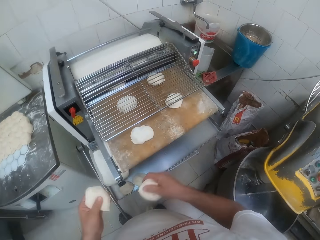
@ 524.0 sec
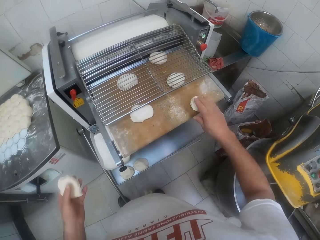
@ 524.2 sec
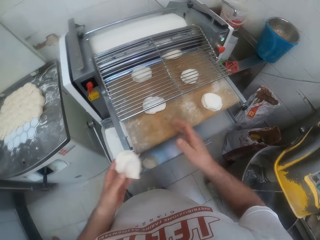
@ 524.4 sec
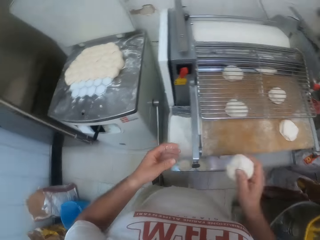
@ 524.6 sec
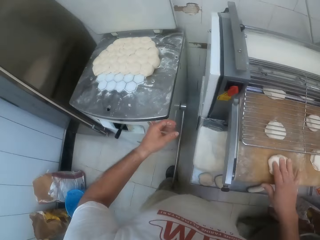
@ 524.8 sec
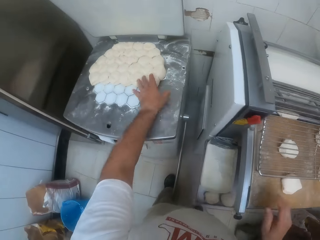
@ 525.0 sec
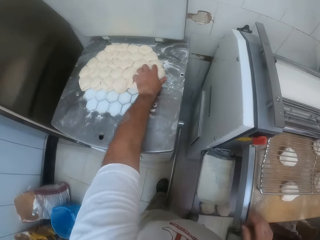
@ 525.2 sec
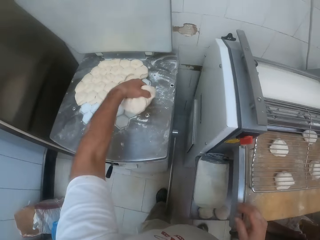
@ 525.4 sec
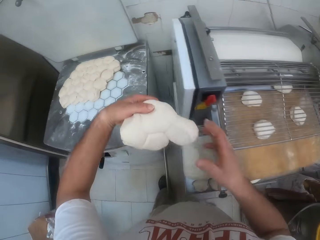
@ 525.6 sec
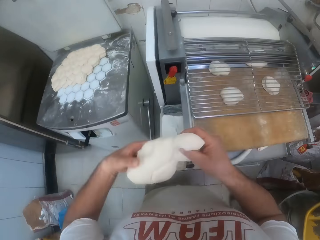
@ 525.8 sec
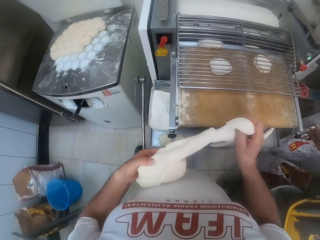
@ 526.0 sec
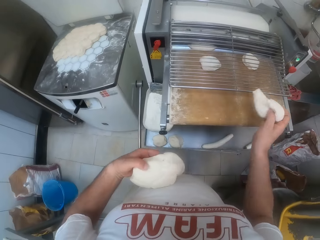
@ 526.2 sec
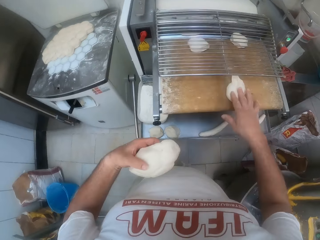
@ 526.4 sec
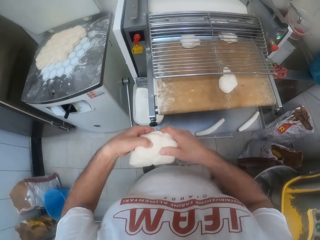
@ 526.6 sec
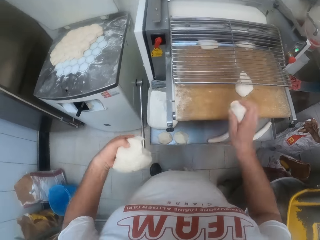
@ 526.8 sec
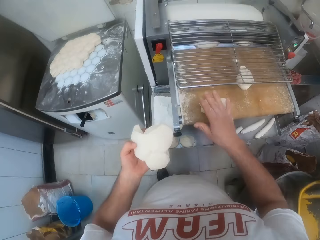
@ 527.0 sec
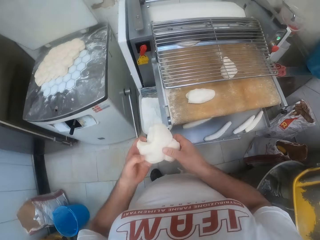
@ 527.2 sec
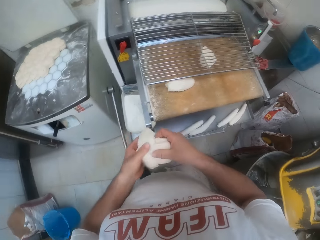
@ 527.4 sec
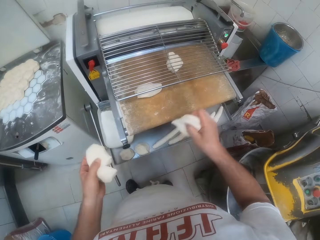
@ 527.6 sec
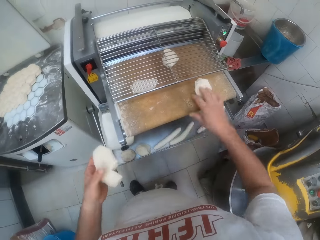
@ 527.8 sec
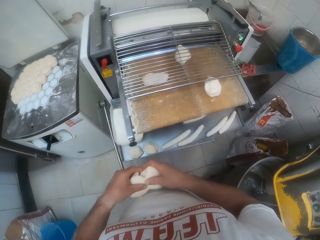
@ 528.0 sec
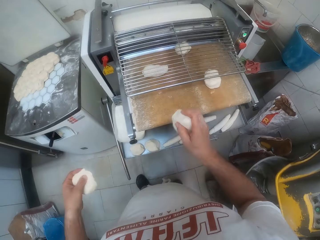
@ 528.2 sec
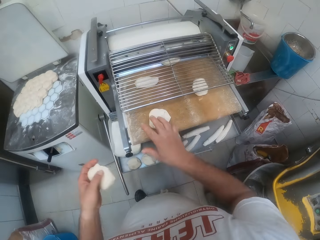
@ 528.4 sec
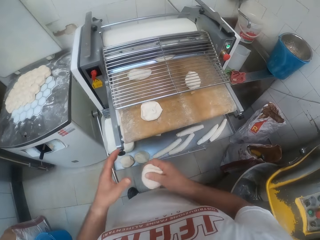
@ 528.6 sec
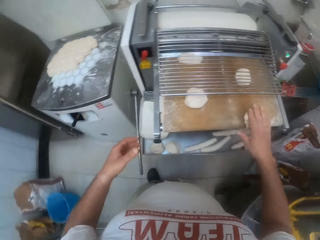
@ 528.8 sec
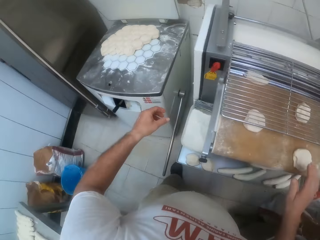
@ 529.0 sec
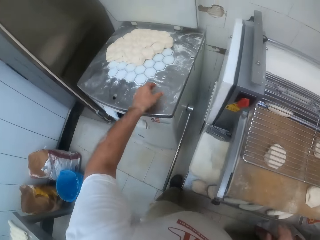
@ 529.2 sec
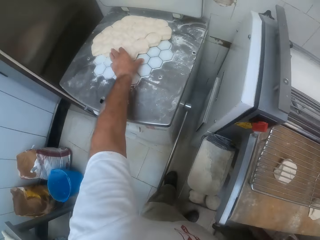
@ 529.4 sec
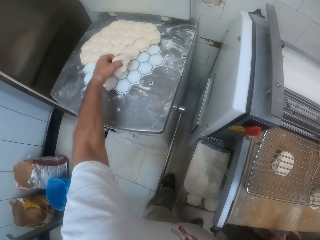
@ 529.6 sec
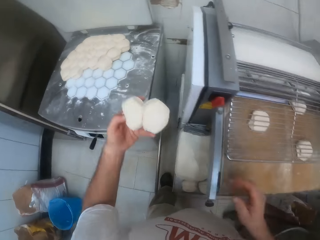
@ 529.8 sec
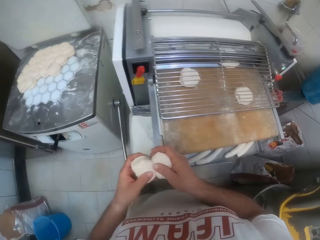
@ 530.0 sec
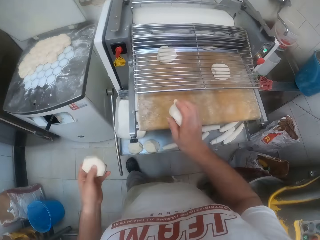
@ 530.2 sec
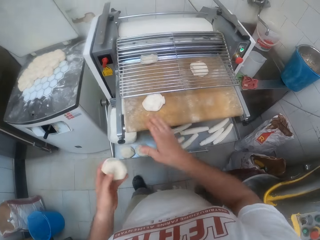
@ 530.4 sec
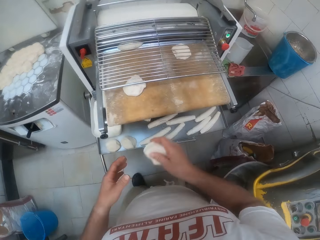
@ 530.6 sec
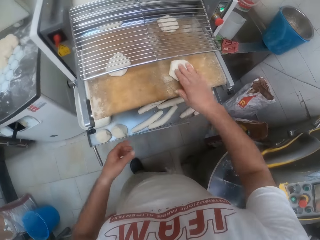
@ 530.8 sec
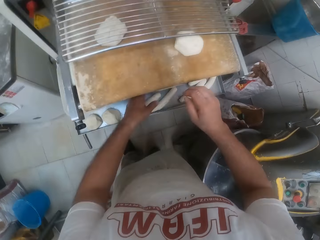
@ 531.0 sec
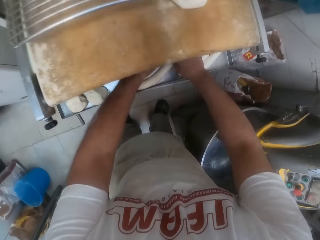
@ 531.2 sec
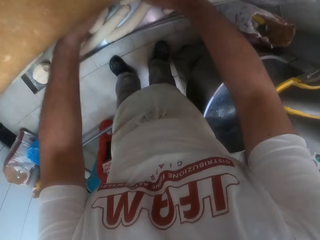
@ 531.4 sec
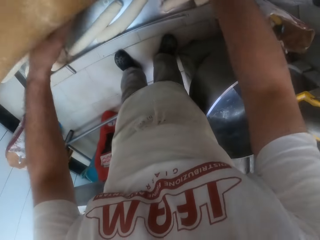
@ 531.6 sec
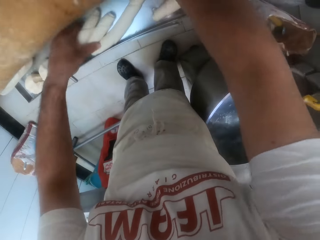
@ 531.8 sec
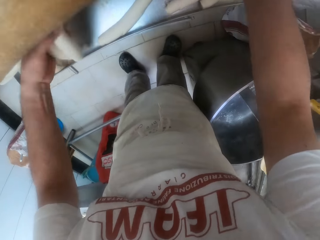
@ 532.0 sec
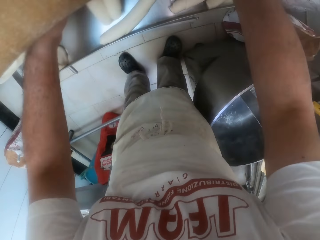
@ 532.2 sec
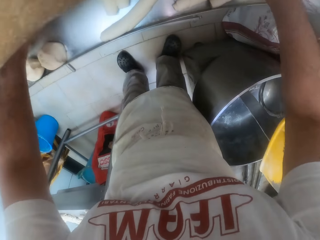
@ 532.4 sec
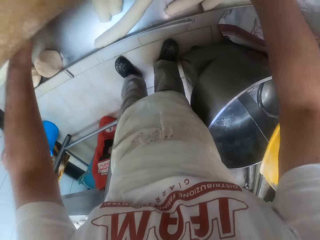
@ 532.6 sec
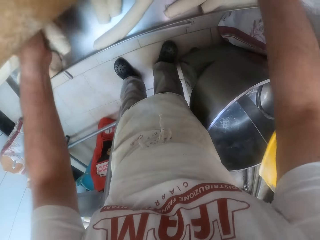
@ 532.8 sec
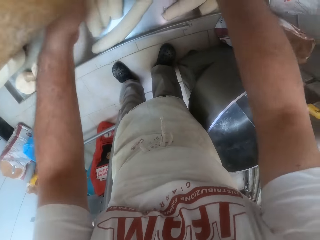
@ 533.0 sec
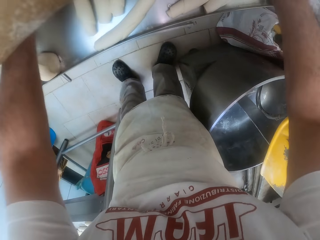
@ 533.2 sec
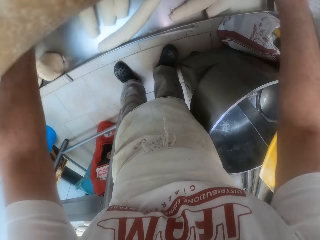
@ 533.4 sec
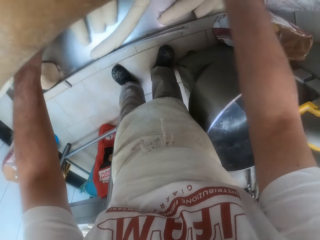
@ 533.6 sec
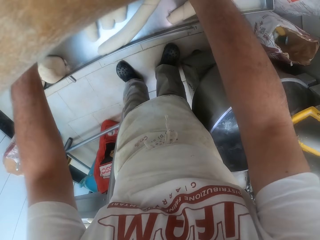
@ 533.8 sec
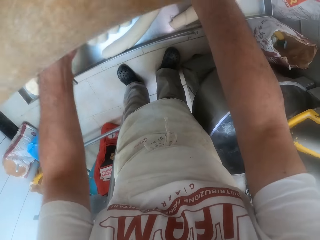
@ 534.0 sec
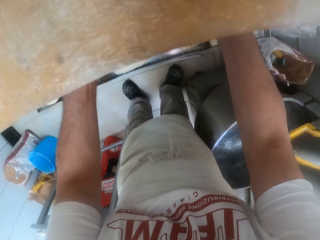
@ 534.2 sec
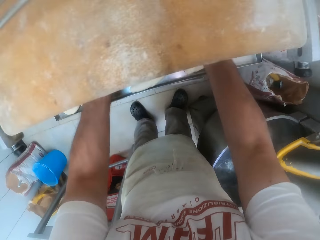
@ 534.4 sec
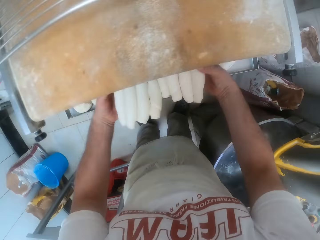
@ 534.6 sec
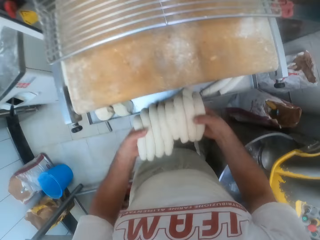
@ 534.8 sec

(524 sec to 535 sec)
The camera wearer packs dough from the dough divider with his left hand. He feeds the dough into the dough sheeter with his right hand. He drops the dough on a cutter. He packs dough from the dough divider with his left hand. He feeds the dough into the dough sheeter with his right hand. He drops the dough on the cutter. He packs pieces of rolled dough from the dough sheeter onto the upper table with both hands.

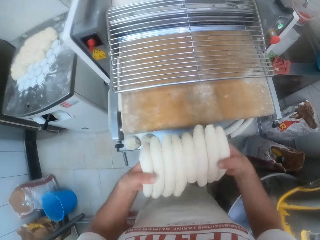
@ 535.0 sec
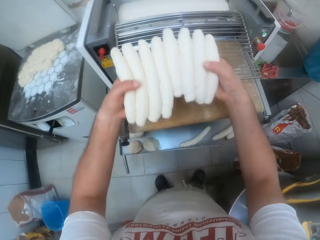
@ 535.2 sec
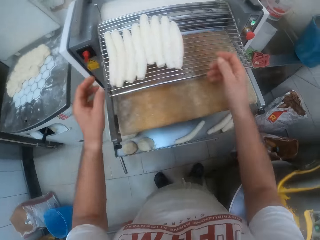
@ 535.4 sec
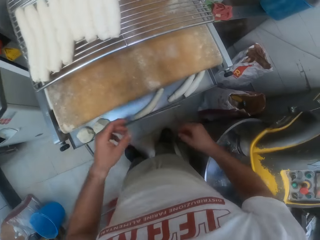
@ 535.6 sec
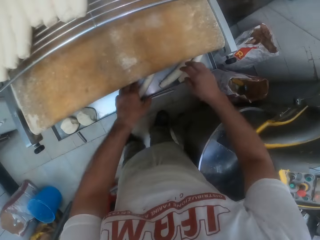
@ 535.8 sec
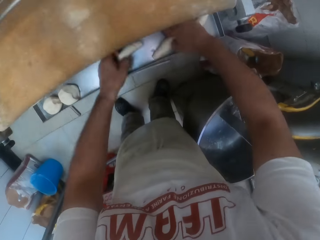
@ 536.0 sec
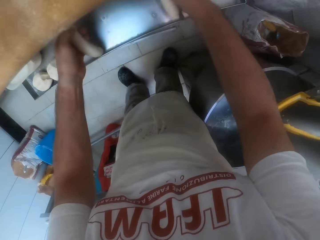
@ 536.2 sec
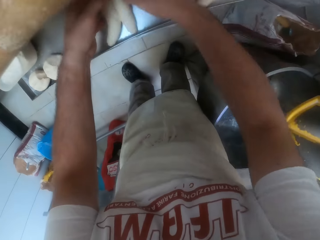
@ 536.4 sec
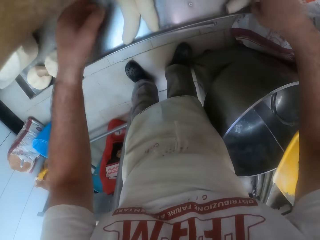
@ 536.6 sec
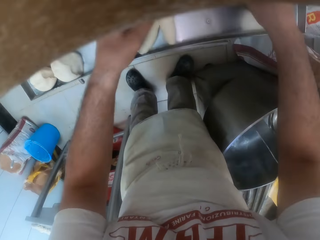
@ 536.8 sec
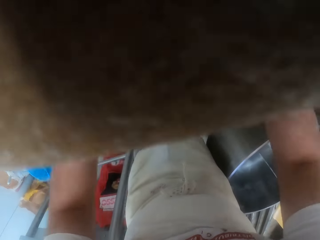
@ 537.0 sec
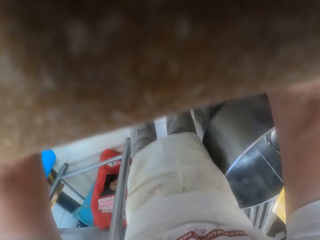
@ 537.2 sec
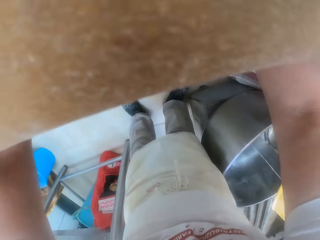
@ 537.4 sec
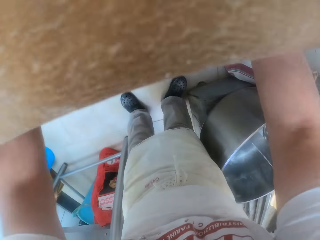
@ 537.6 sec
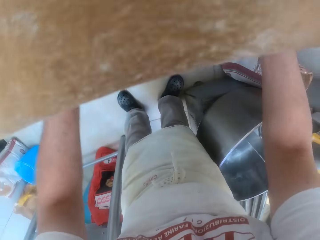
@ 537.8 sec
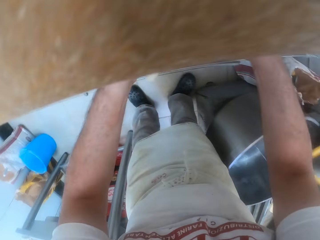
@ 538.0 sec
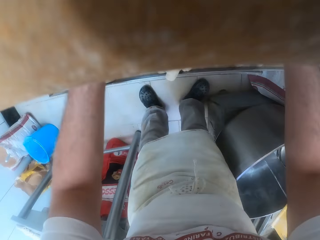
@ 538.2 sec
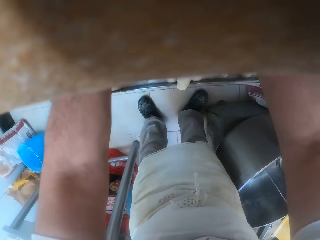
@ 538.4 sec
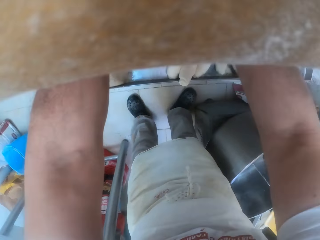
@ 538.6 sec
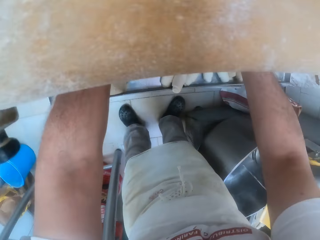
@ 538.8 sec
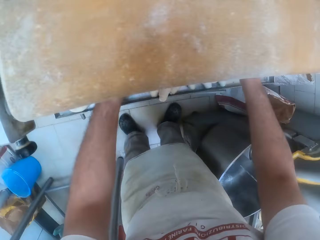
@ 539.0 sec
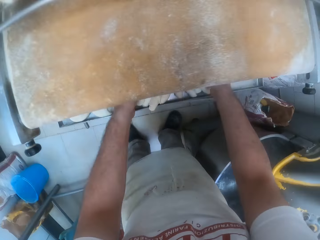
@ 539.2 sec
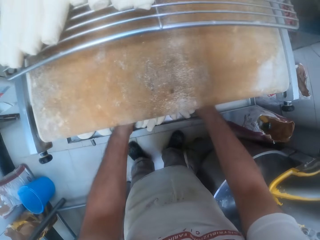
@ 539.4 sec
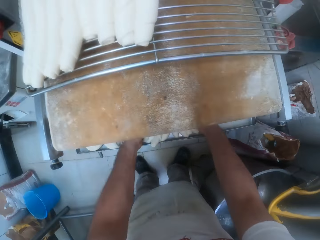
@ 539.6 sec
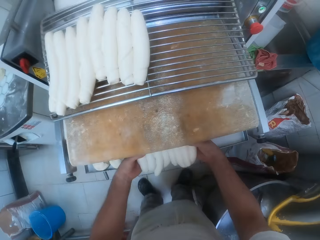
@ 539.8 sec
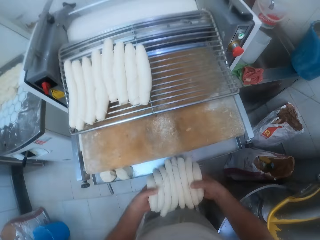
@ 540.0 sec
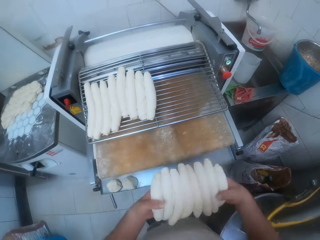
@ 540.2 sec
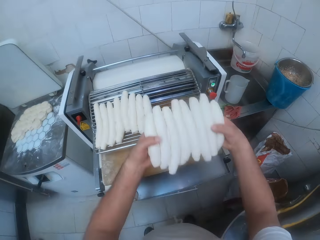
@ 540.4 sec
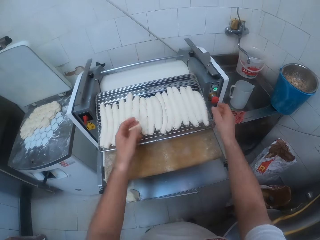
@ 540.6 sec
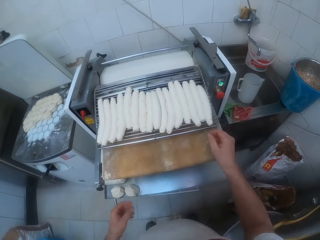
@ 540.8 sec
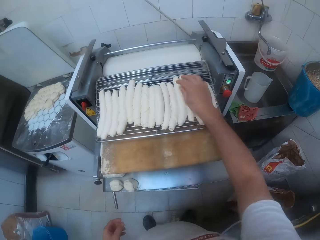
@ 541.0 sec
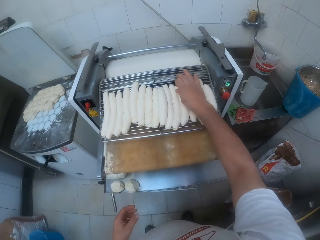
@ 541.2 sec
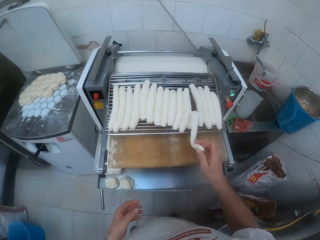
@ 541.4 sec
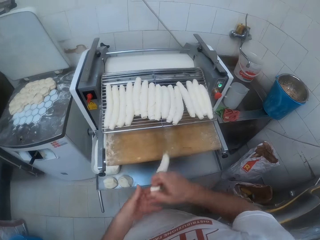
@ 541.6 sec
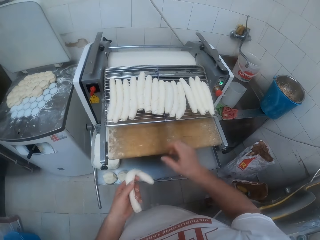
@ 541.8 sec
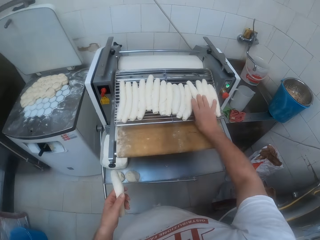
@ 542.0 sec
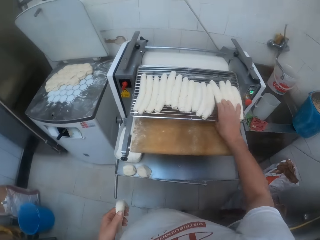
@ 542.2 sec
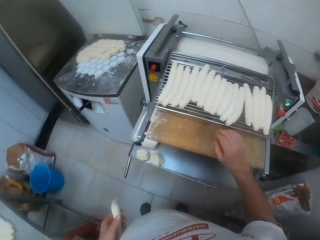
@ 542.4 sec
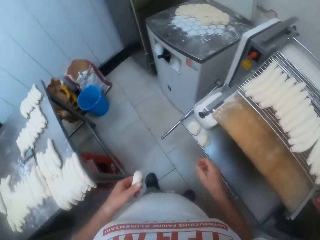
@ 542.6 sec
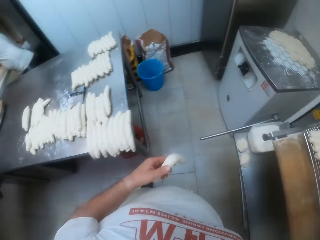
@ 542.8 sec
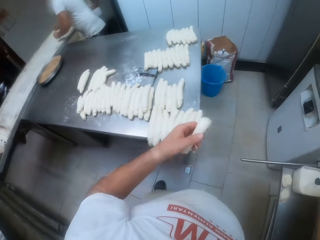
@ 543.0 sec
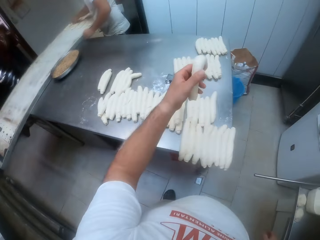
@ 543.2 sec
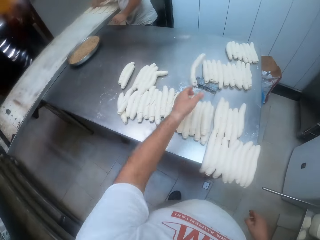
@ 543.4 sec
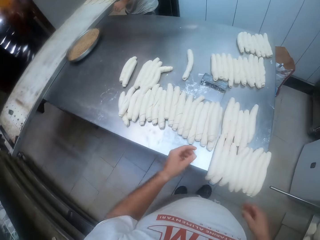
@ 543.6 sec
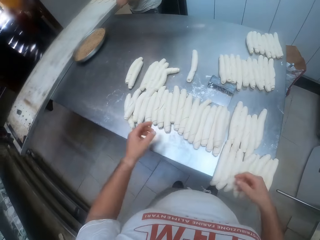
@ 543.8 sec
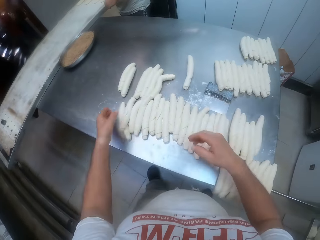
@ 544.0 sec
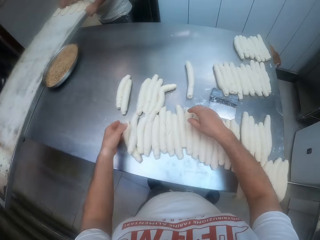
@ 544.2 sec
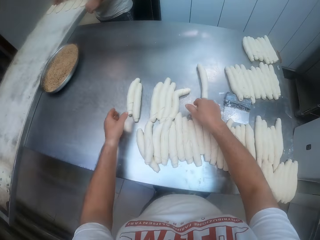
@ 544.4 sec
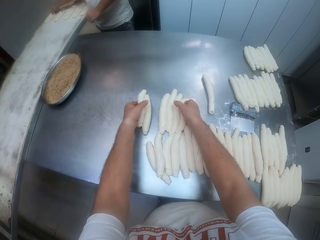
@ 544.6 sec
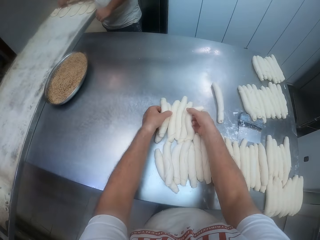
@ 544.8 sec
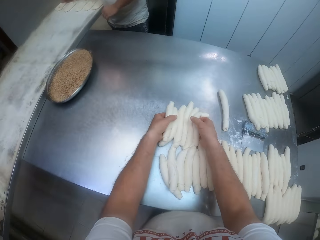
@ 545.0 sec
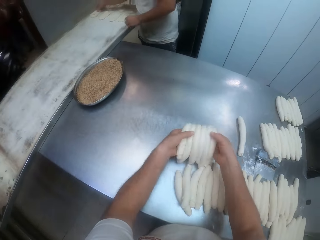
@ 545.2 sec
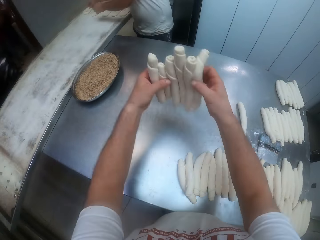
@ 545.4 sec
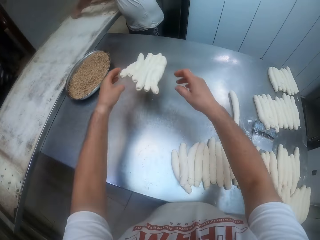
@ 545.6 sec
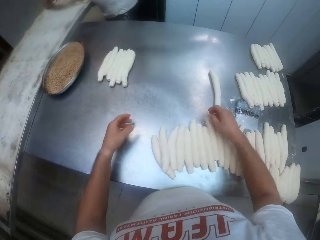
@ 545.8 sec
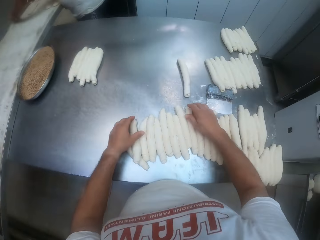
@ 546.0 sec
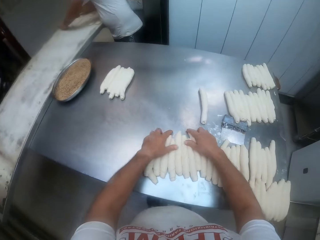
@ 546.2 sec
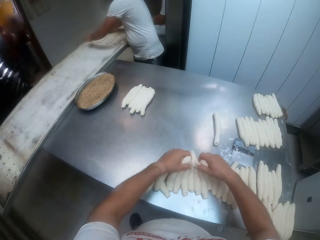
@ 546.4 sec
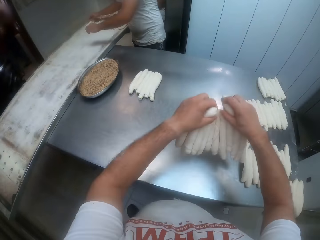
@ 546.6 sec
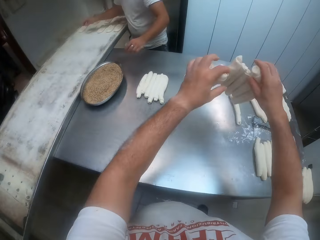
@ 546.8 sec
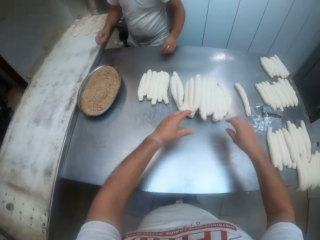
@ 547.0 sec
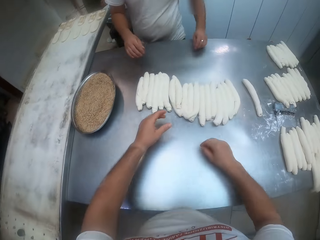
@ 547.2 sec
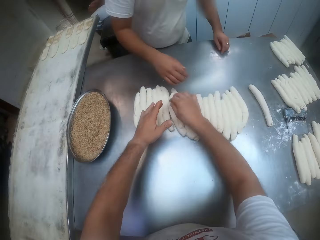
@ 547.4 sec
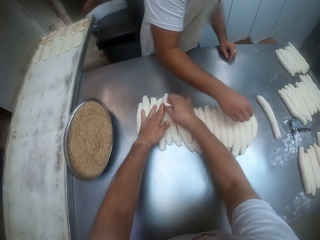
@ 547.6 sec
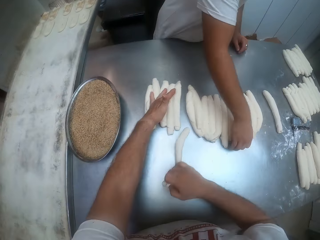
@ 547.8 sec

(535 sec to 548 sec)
The camera wearer drops the dough on a mesh. He picks dough. He picks dough again. He drops the dough on the mesh. He picks rolled dough from the upper tray with his right hand. He drops the rolled dough on the rolling table with his left hand. He throws the dough. He flips the pieces of rolled dough on the rolling table with both hands.
